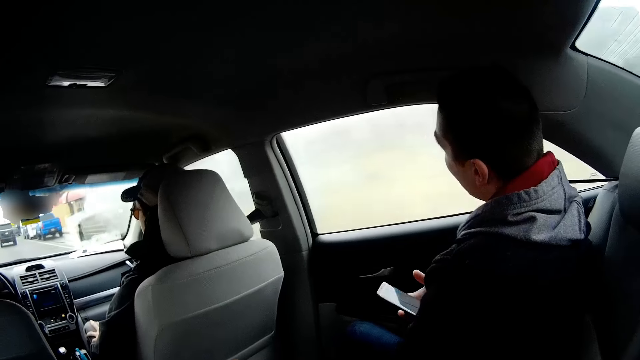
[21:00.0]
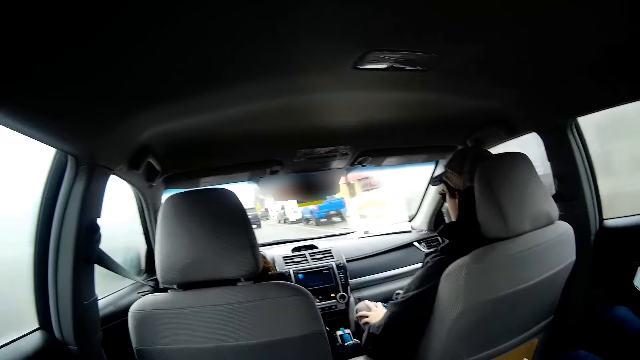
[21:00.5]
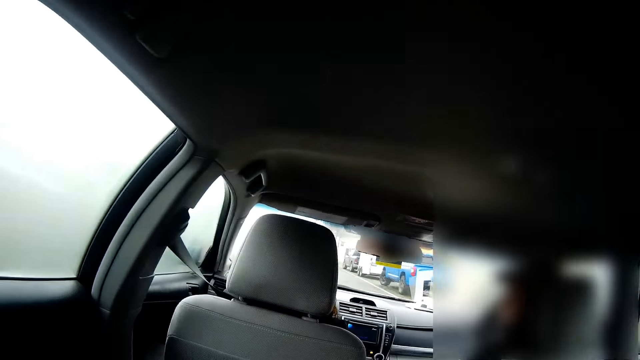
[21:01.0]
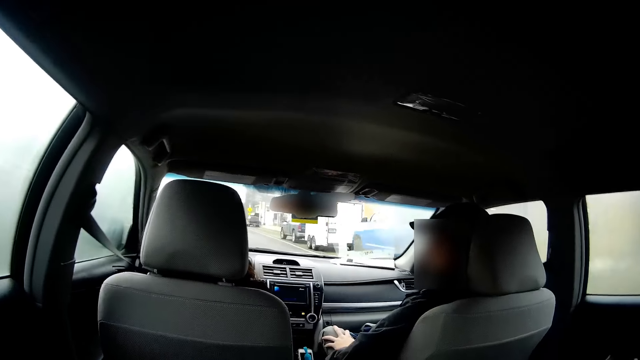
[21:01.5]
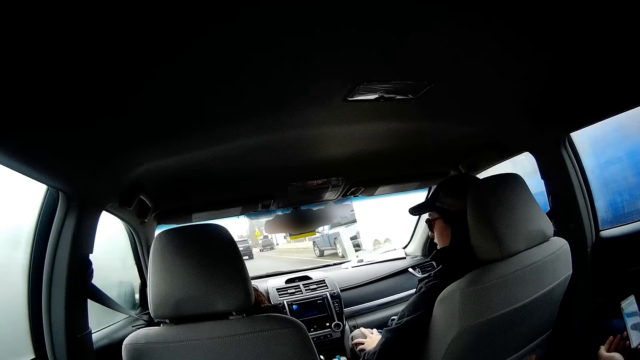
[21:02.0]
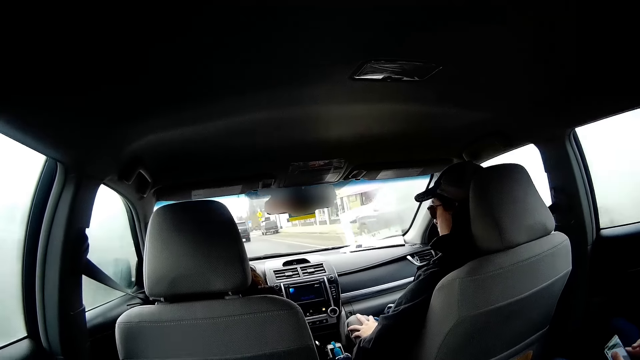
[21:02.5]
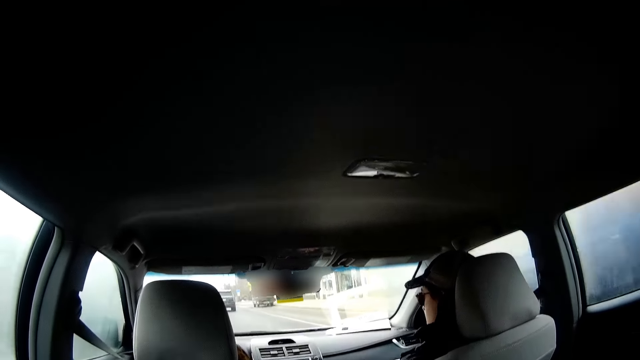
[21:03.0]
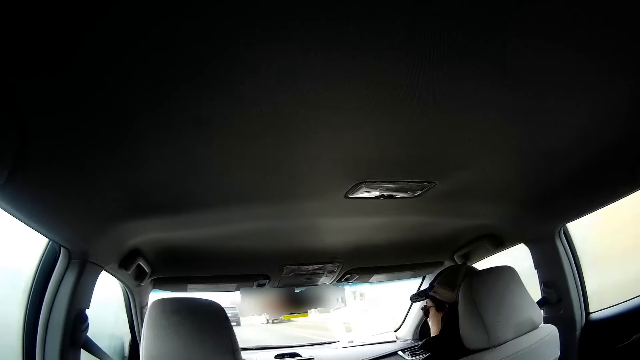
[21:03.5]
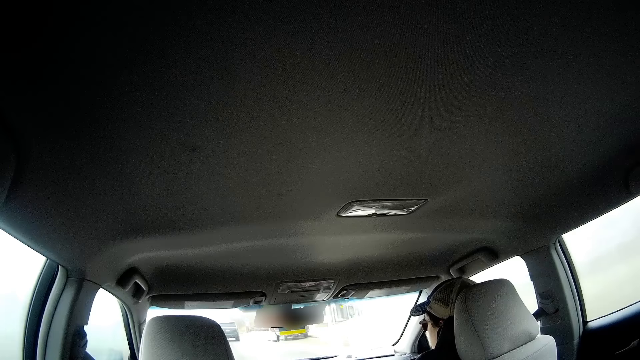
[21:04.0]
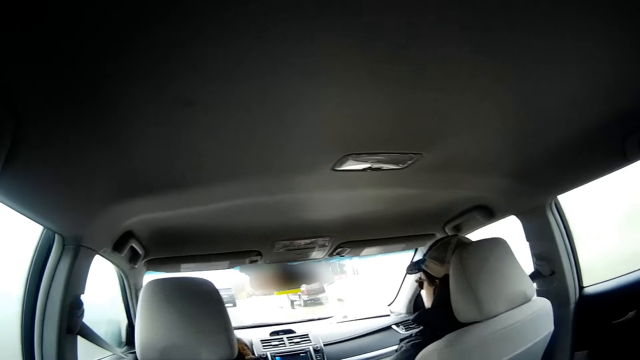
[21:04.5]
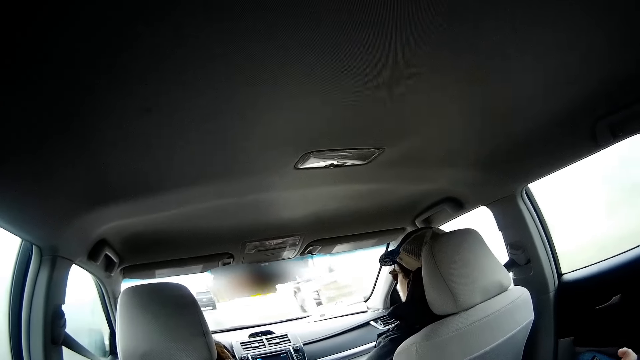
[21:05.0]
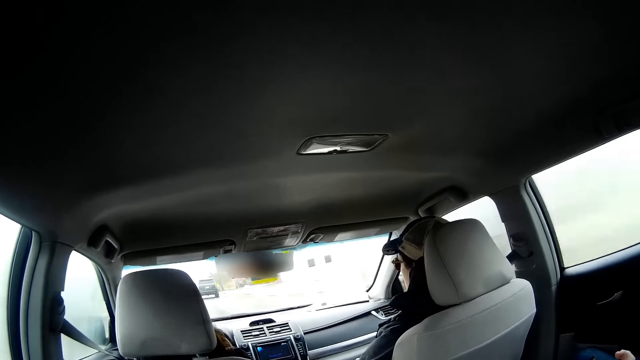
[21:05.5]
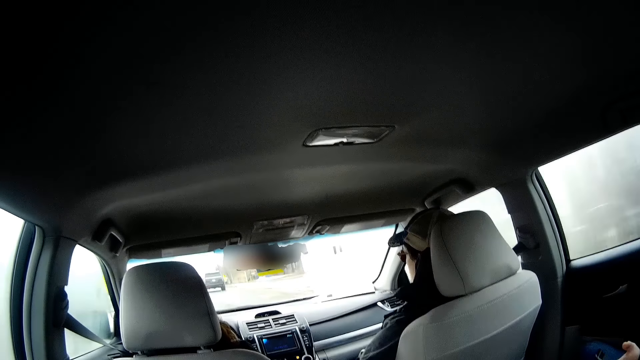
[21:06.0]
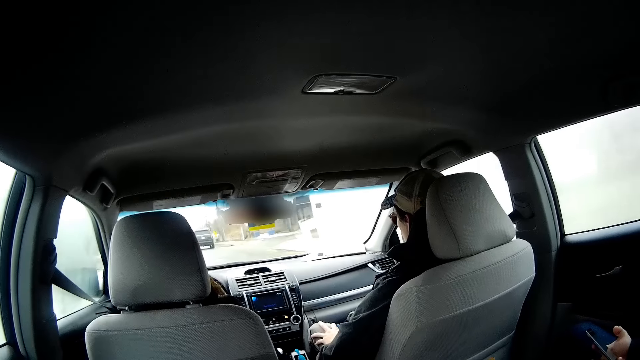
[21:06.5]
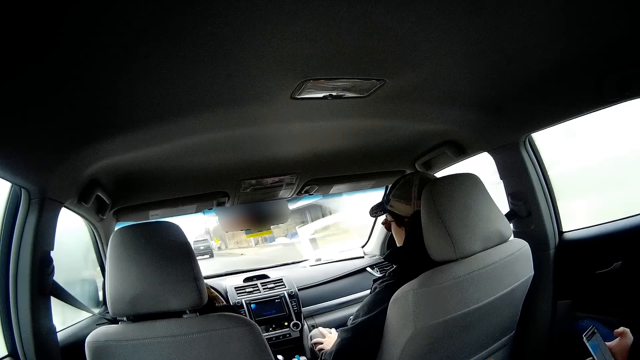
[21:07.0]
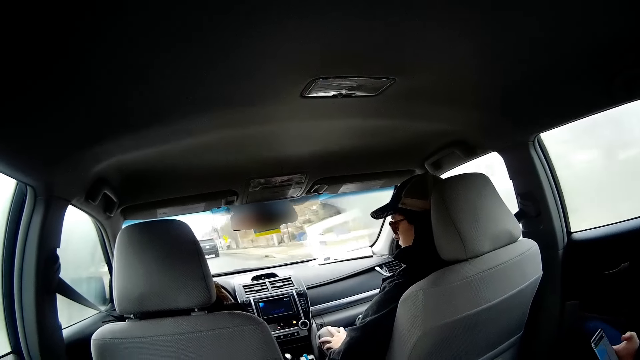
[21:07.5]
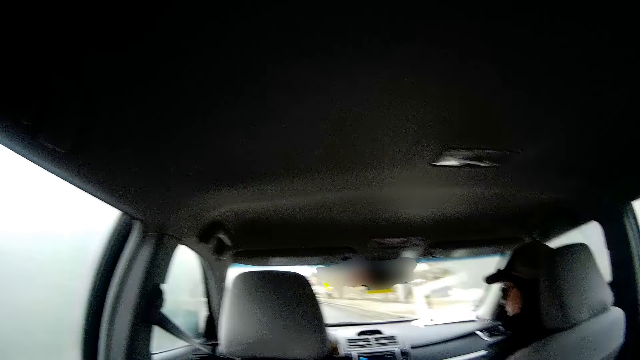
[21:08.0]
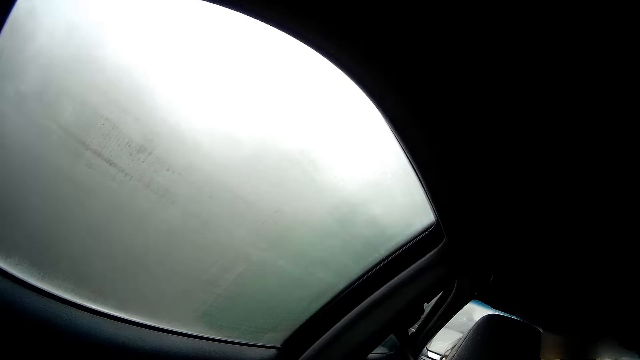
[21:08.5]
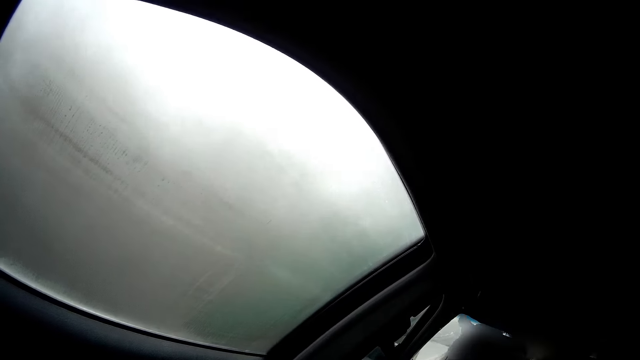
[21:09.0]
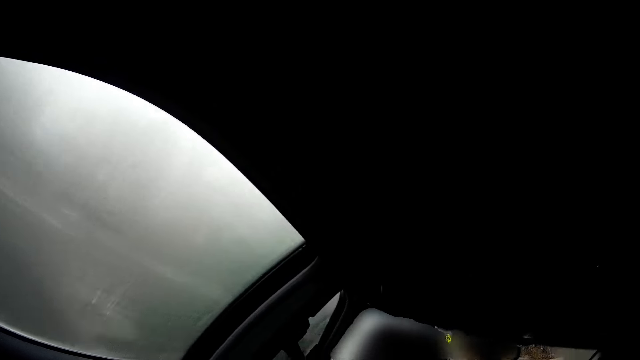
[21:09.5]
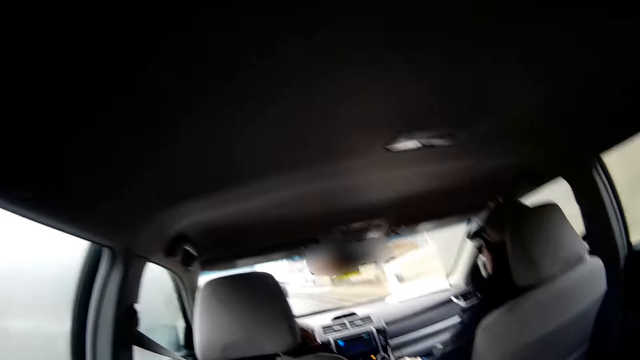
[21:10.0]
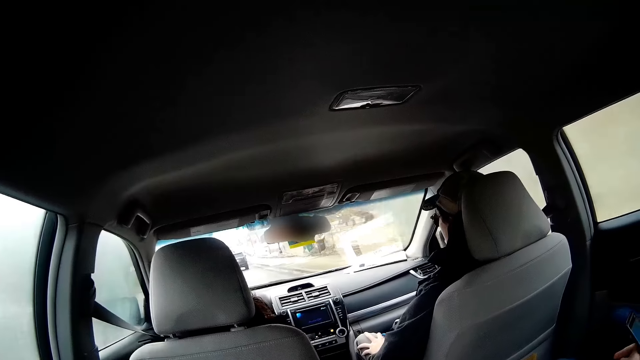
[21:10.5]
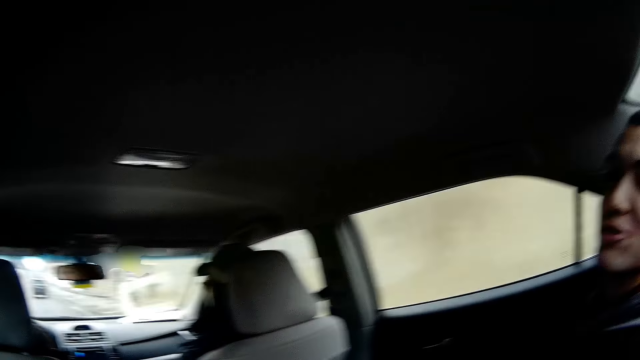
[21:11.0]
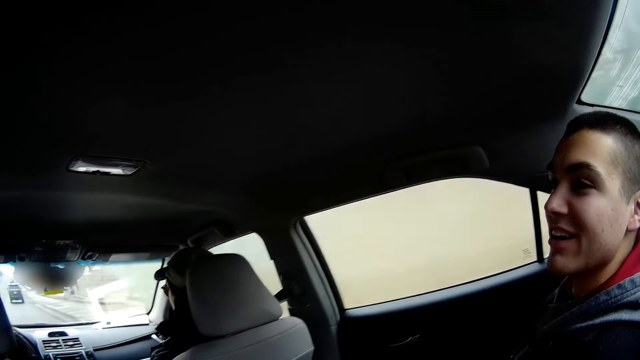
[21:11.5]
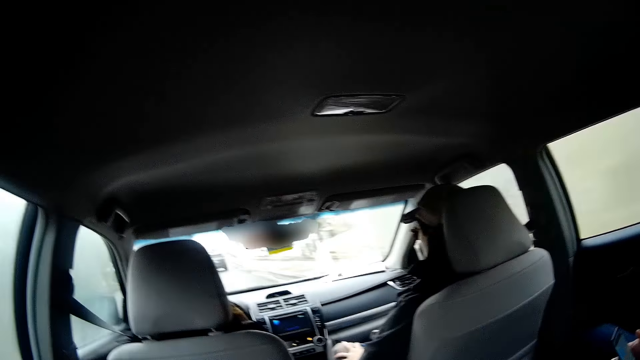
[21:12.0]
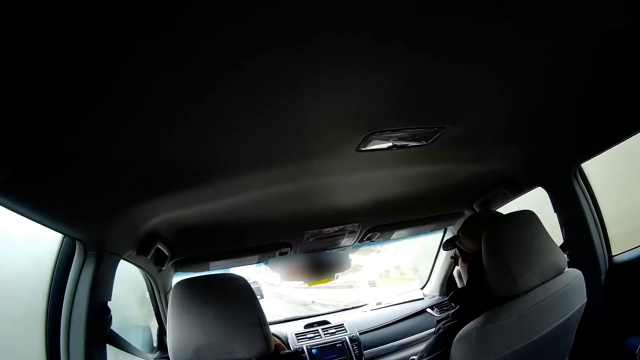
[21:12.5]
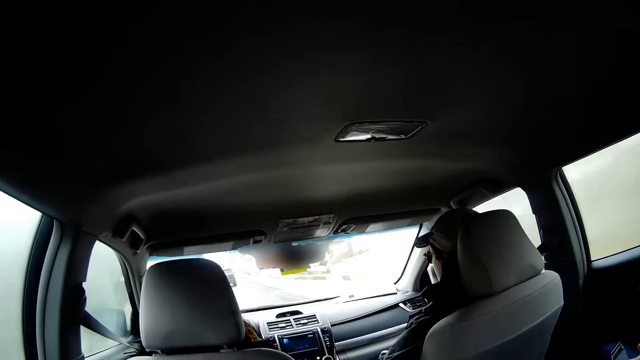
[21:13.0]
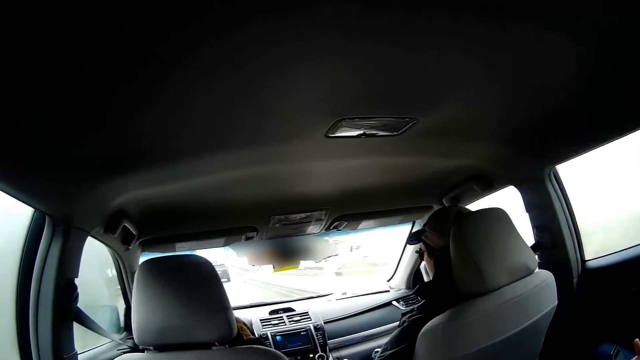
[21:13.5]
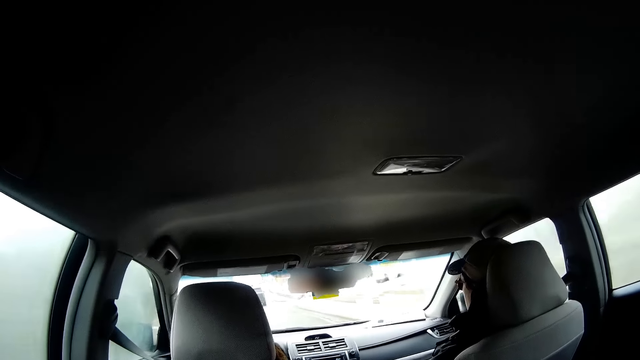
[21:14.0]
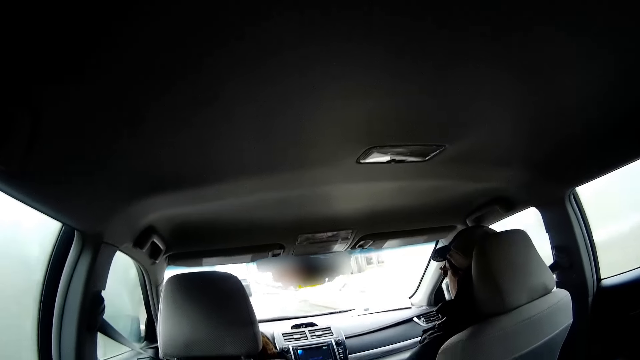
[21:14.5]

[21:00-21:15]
A person looks through the window. Another person talks to a third person. The third person drives the car. The camera wearer looks through the window. The third person drives the car. The first person talks to the camera wearer. The third person drives the car.

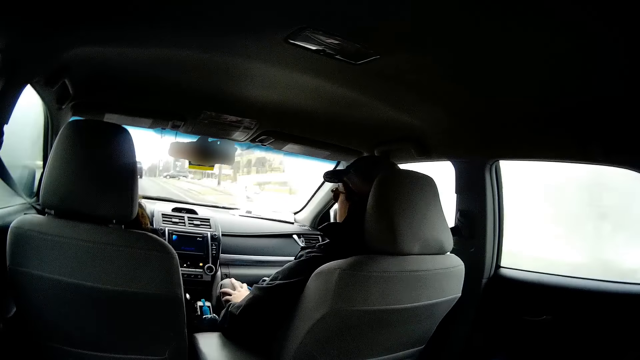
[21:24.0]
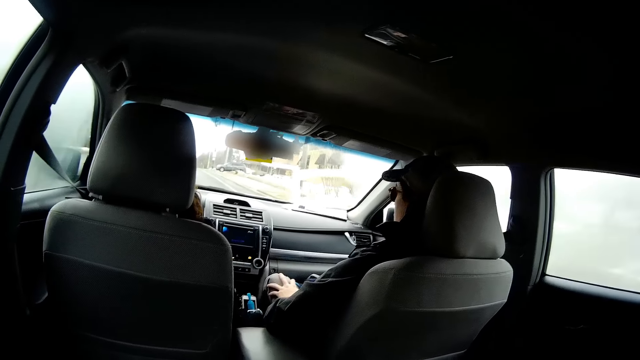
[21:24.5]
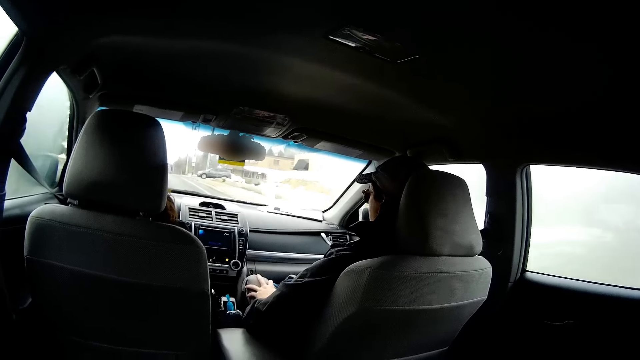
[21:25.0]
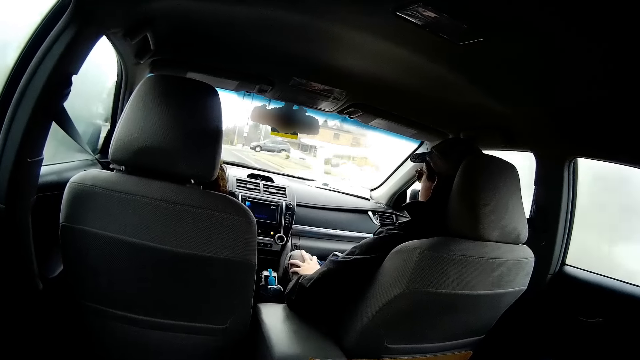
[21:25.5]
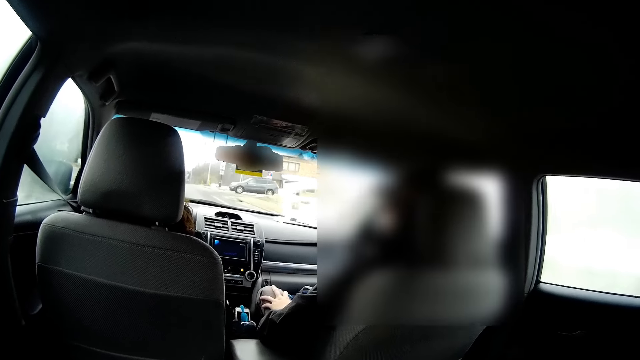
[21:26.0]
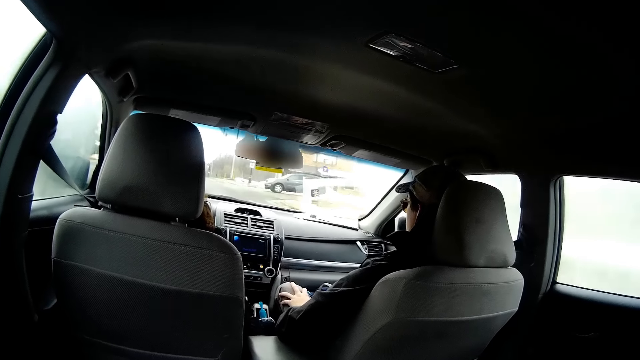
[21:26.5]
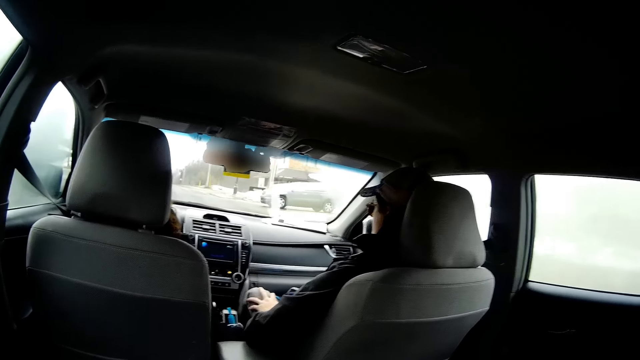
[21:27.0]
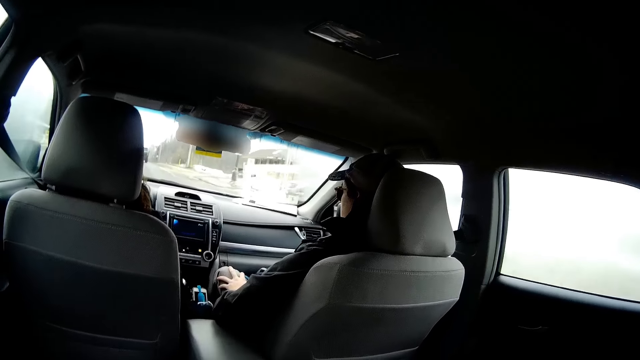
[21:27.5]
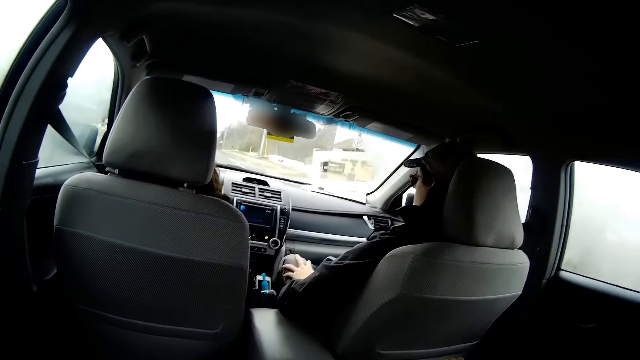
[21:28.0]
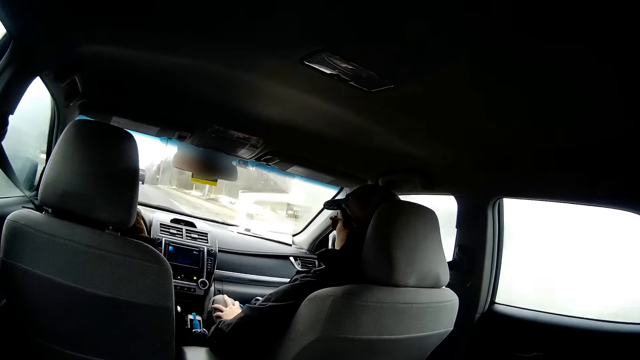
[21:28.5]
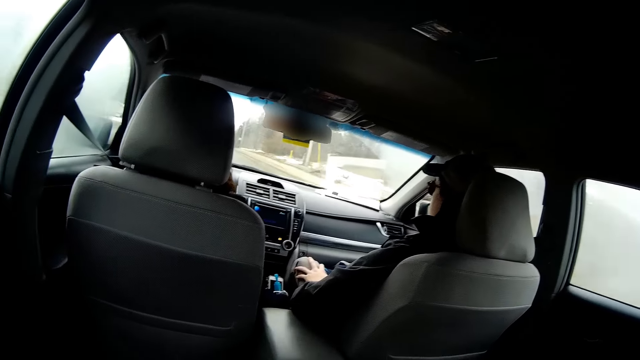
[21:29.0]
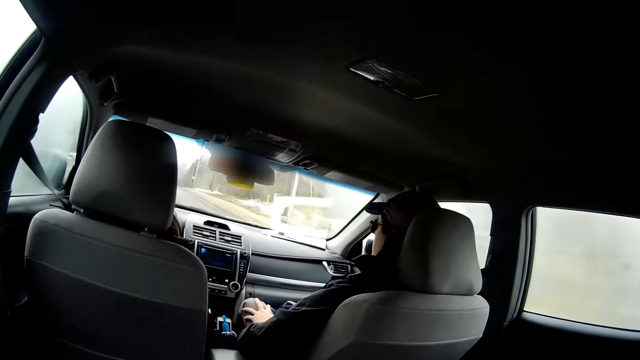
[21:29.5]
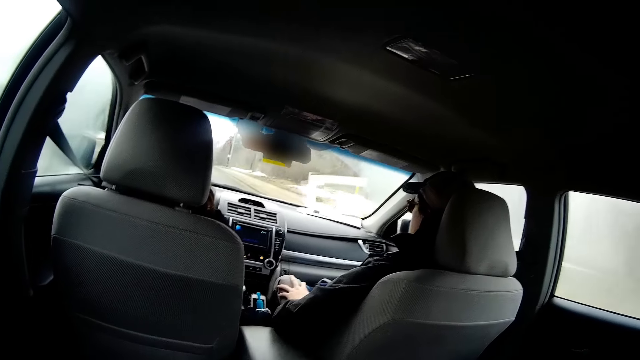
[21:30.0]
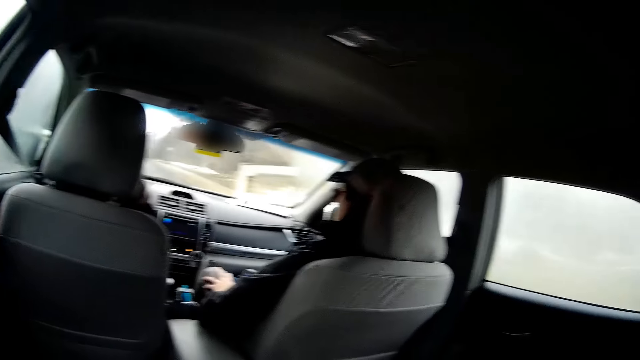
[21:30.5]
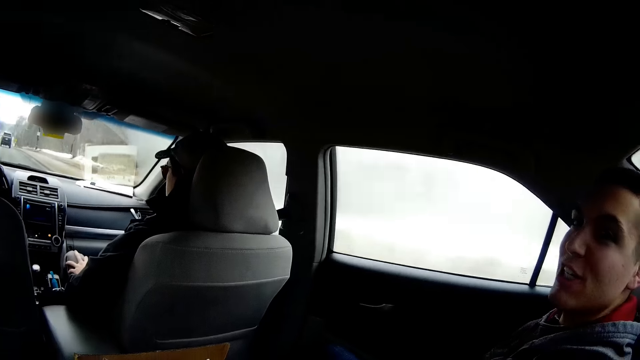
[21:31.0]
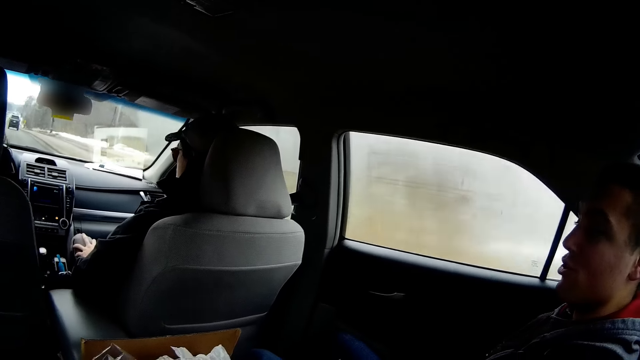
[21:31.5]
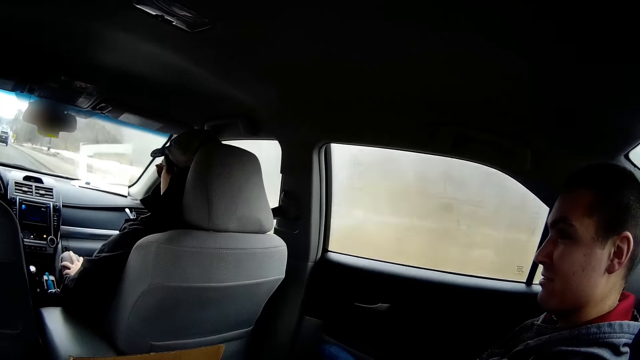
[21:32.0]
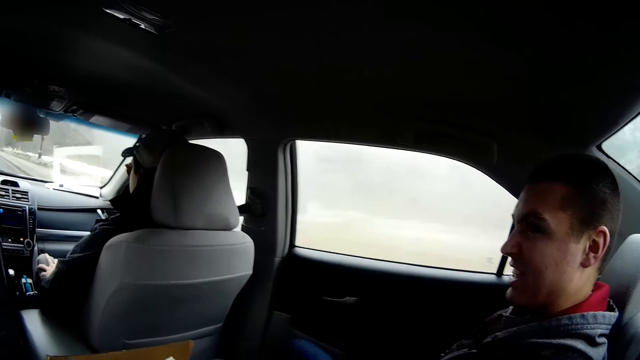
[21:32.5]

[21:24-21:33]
A person talks to the camera wearer.
